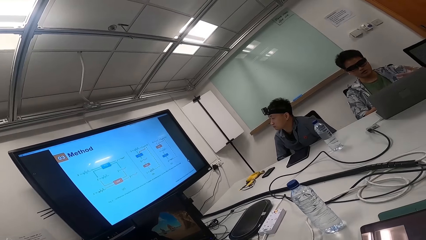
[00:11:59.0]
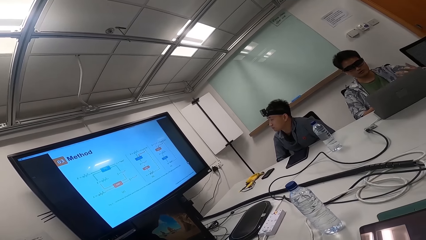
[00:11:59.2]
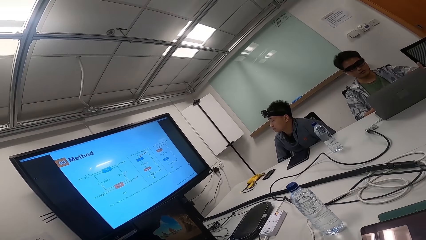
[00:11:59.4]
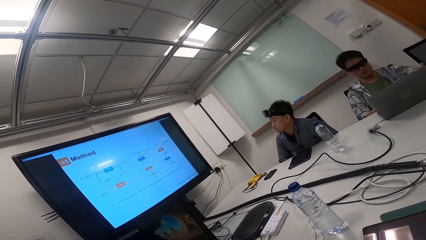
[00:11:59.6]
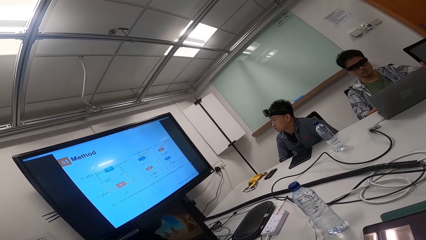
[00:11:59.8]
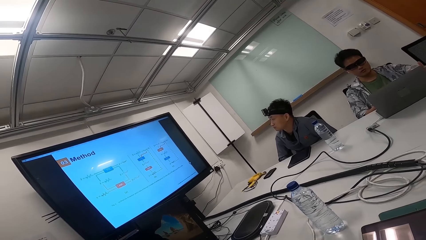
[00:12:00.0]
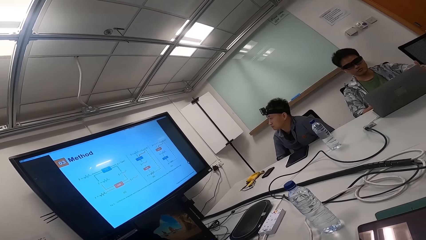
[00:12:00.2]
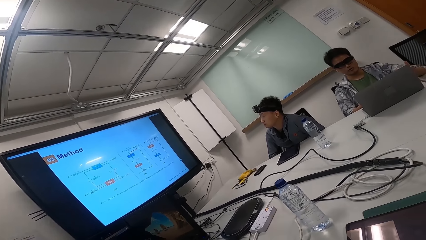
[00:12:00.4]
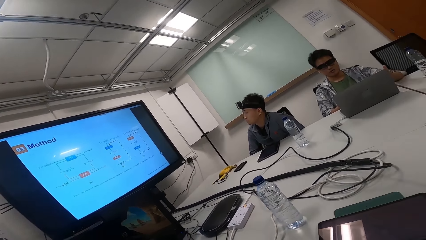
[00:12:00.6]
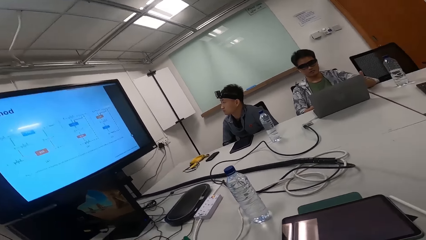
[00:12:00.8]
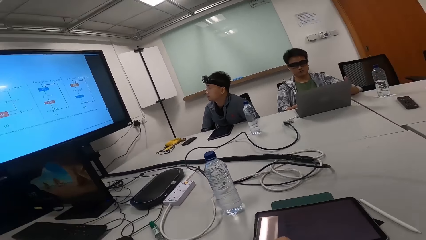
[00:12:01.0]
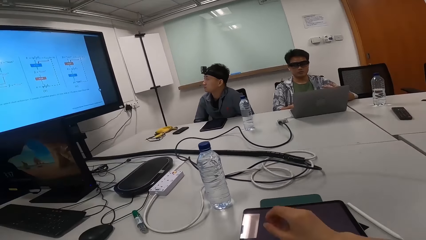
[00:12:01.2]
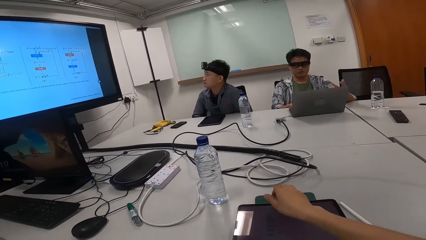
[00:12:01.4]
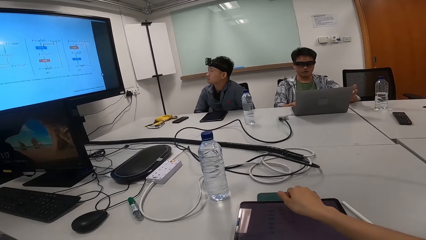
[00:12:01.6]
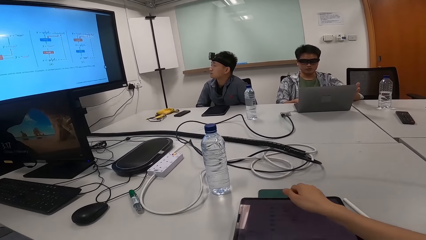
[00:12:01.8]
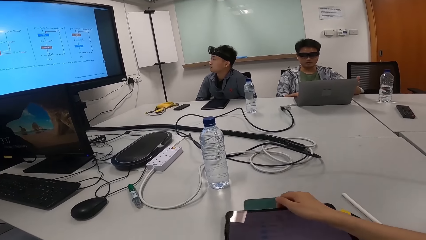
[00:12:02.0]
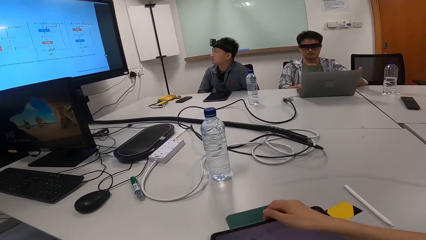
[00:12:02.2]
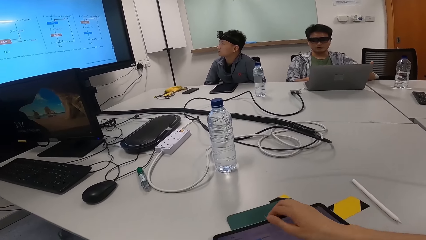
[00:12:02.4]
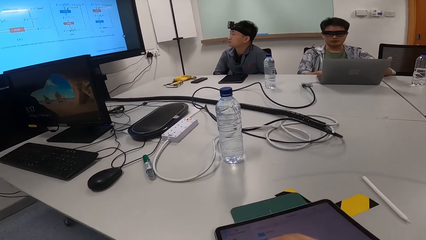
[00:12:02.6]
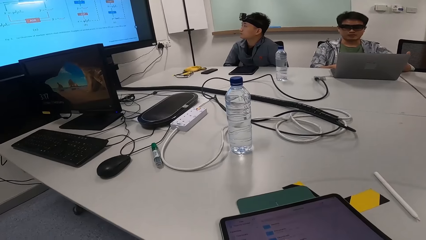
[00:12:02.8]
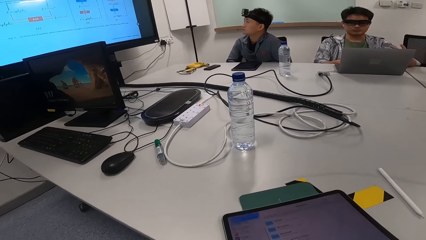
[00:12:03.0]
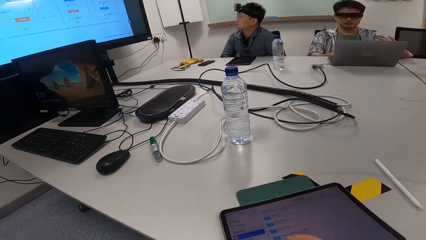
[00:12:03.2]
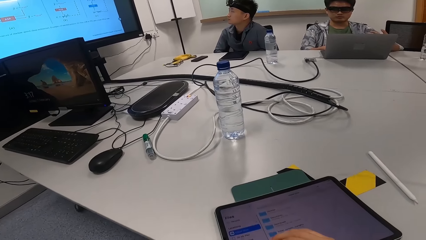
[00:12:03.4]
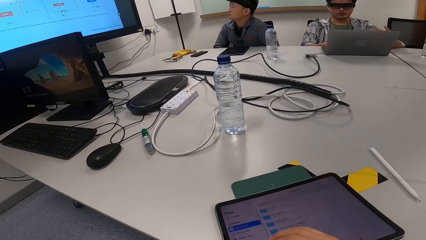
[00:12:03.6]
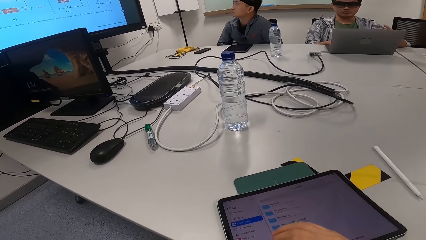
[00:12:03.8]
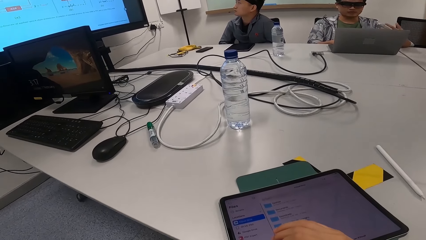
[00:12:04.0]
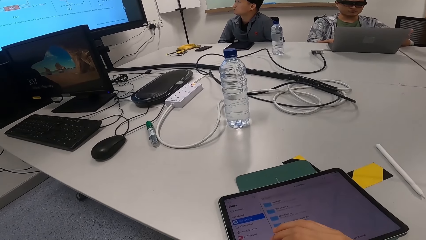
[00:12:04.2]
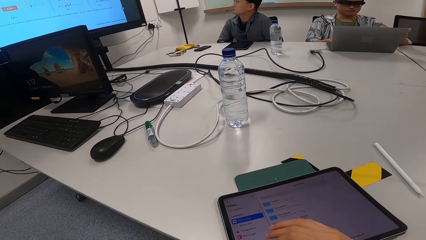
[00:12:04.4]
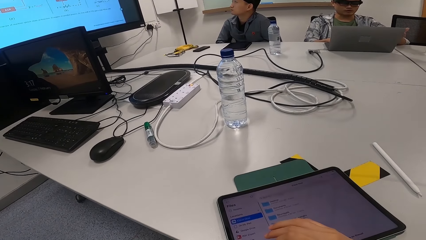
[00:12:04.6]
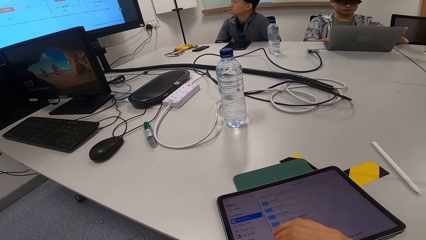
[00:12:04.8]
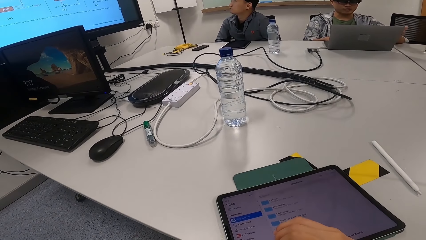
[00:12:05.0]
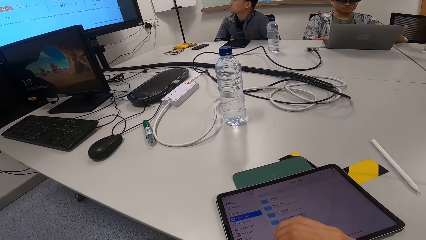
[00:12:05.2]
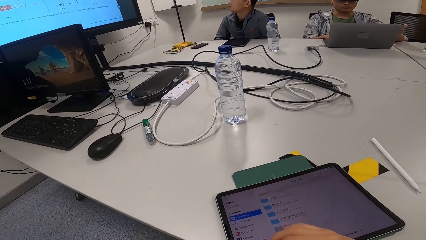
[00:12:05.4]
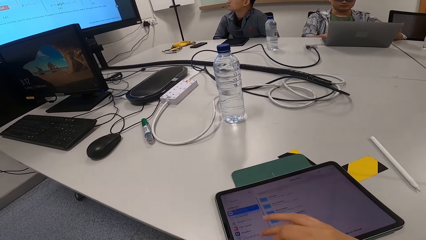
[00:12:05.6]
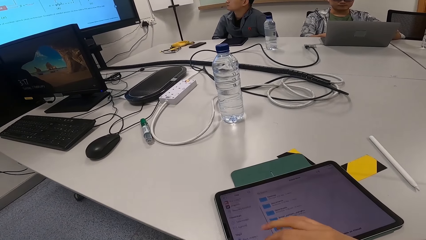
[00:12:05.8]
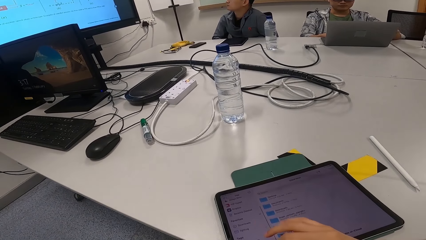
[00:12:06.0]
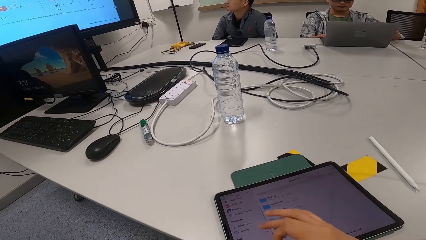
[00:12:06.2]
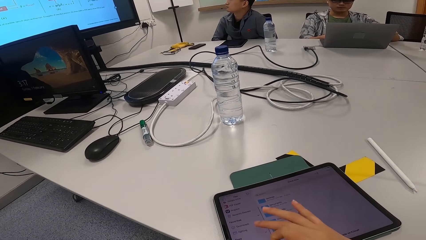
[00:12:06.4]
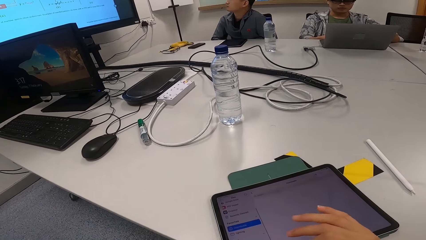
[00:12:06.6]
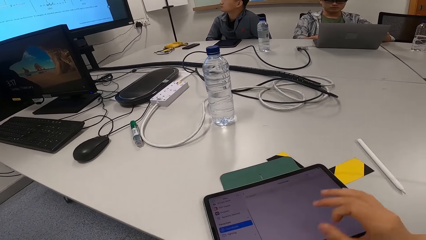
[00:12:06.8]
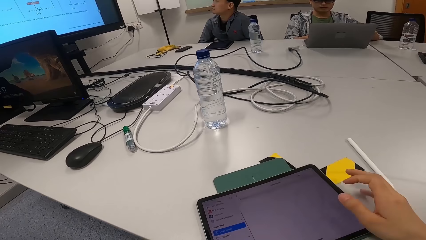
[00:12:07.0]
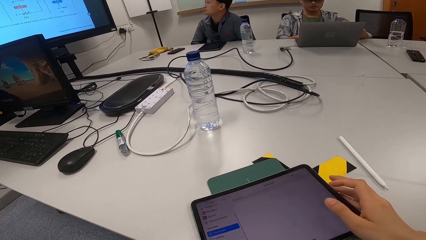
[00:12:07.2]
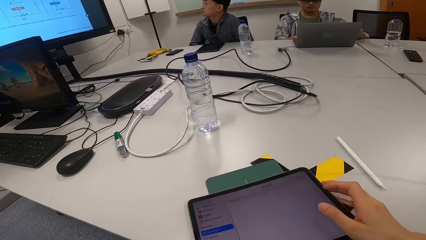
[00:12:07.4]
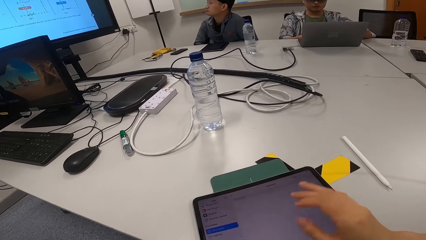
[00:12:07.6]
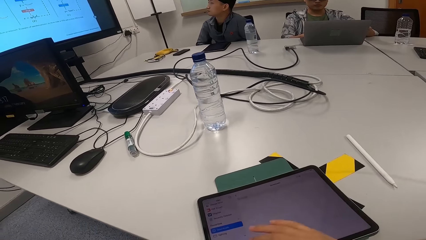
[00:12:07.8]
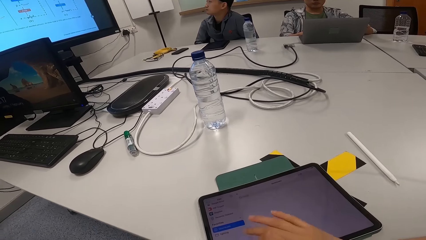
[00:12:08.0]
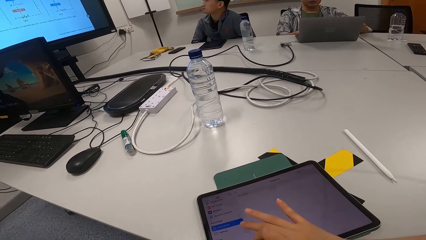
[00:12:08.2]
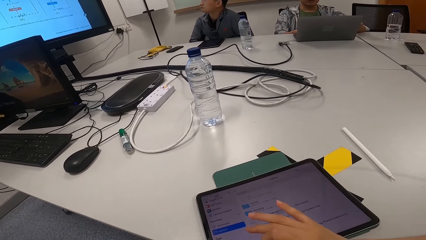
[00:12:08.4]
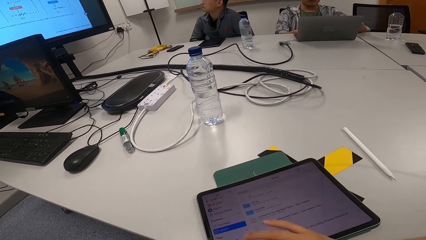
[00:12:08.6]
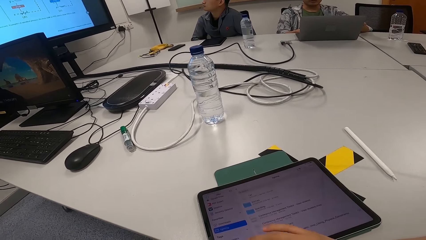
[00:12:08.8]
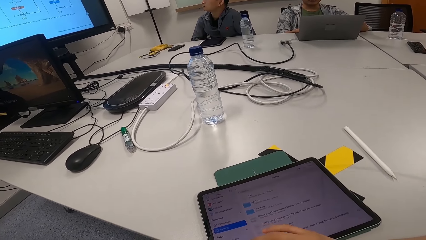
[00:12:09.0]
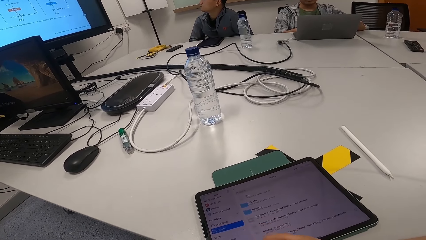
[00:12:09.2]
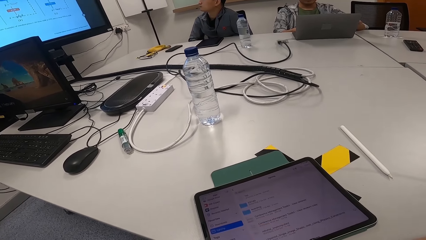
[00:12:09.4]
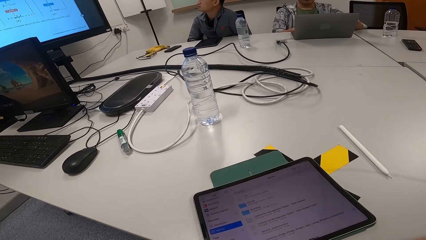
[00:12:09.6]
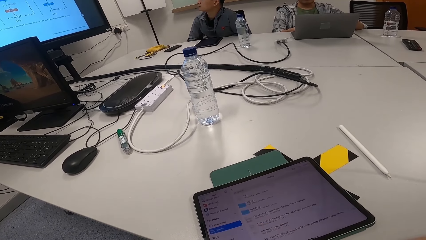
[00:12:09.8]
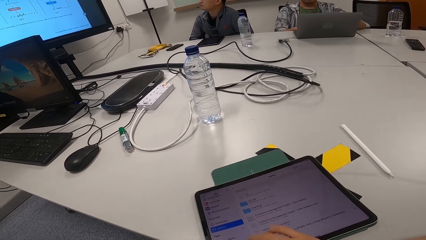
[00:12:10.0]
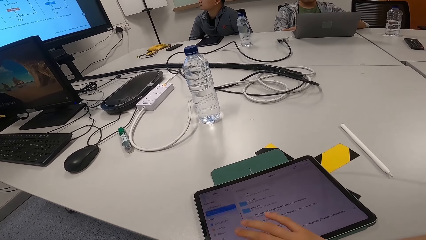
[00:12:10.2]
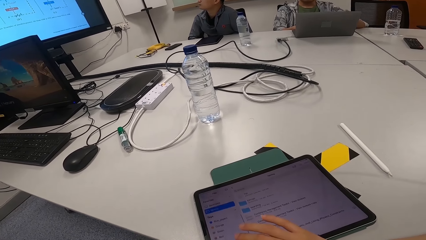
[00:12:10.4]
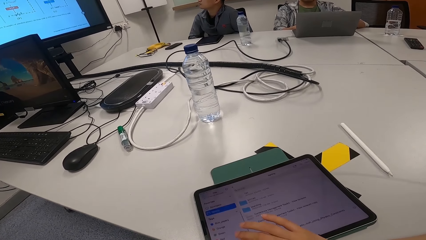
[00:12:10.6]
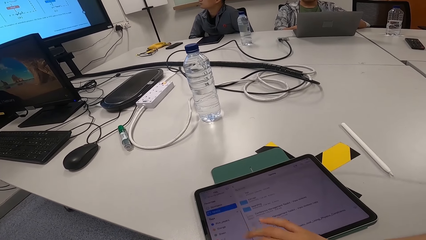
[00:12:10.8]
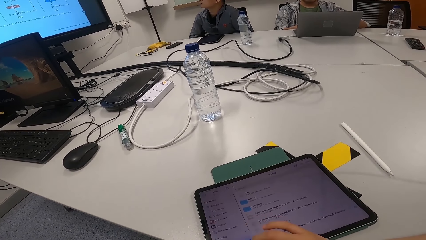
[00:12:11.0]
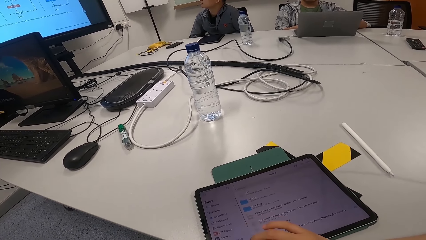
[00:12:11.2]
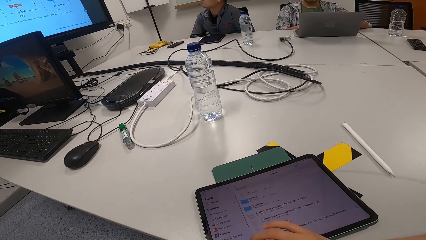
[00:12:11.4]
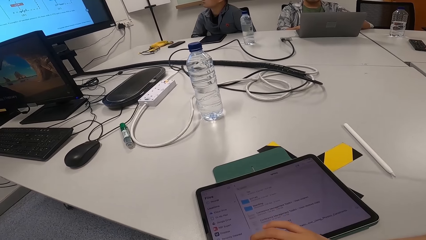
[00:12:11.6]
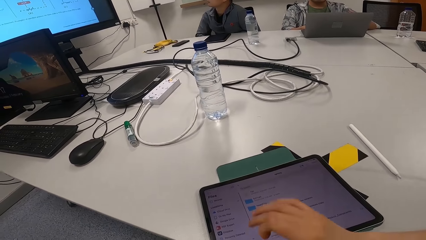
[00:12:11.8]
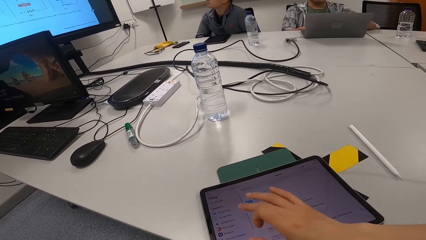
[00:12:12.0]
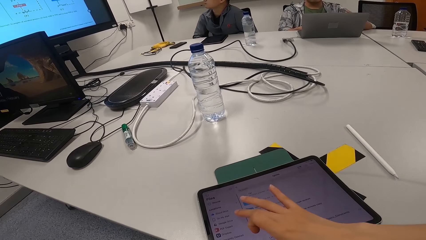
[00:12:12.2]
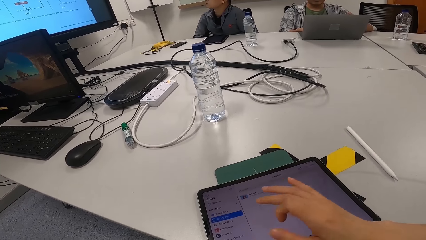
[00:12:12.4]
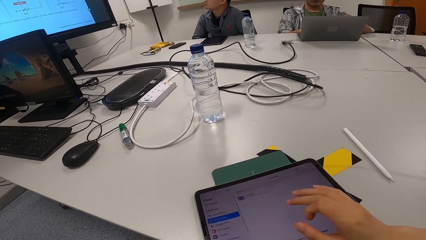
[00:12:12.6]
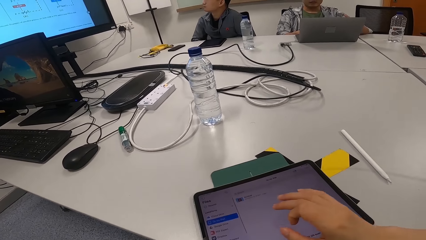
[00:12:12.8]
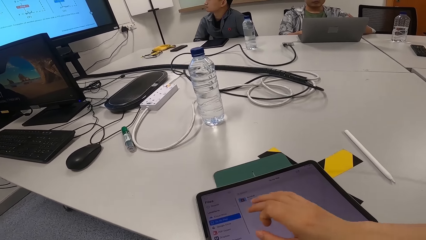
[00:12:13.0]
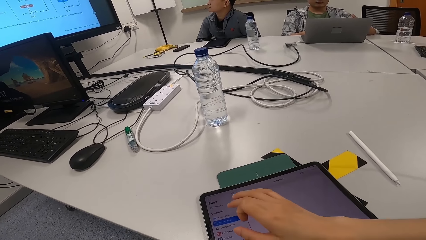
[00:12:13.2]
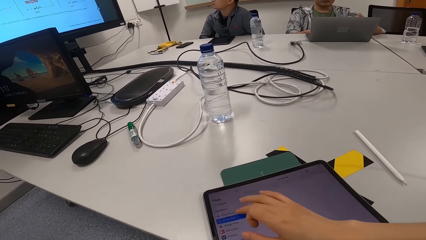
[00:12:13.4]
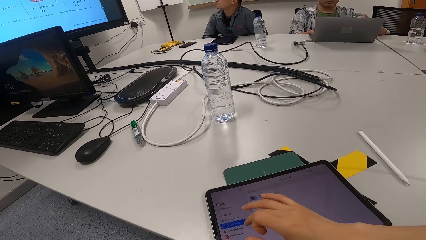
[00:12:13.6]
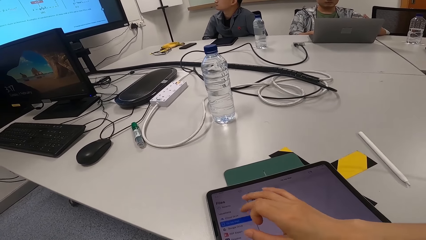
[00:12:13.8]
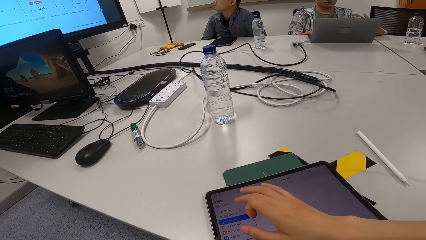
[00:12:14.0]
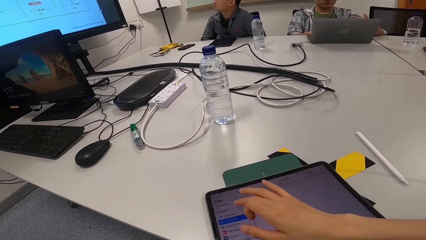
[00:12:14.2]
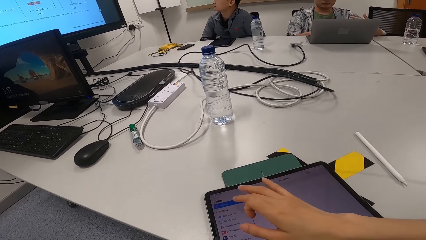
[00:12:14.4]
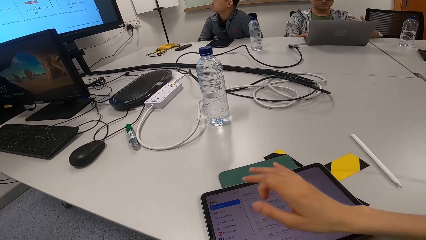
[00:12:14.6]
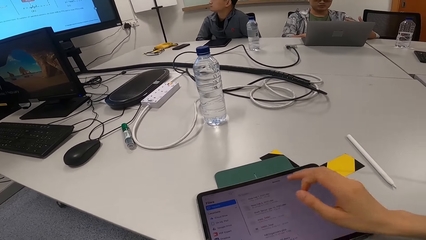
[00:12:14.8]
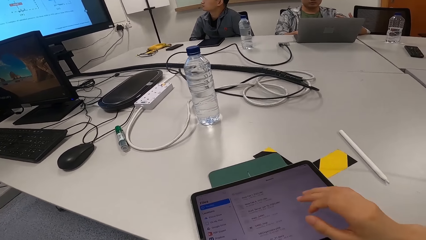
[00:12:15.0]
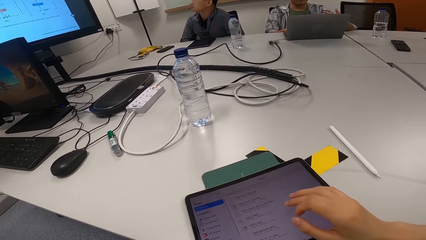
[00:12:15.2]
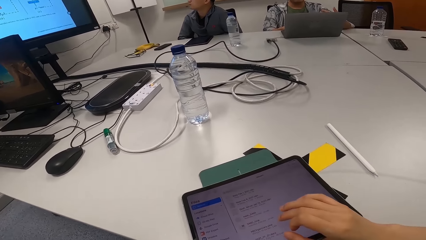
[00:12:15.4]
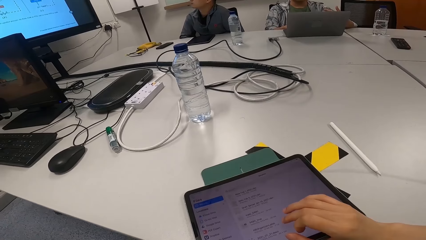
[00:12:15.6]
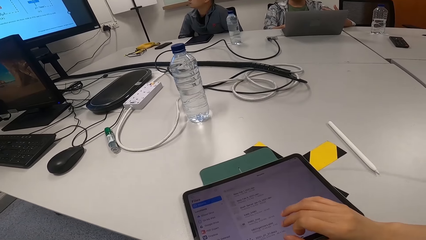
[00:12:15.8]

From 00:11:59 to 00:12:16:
The camera wearer pulls the tablet towards her. They pick up the tablet. A man talks to another man and the camera wearer. The camera wearer operates the tablet. The first man talks to a third man, the other man and the camera wearer. The camera wearer operates the tablet. The first man talks to the second man and the camera wearer.
